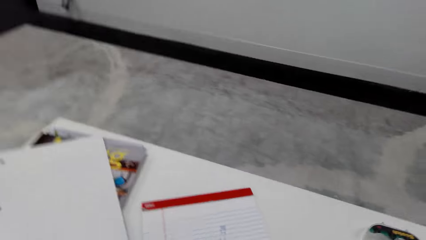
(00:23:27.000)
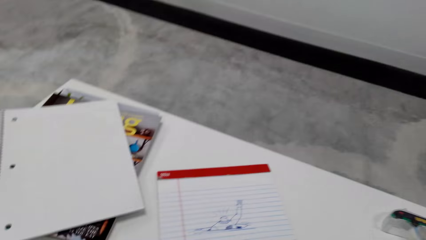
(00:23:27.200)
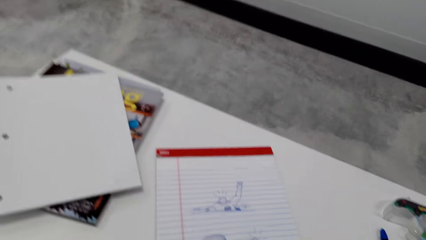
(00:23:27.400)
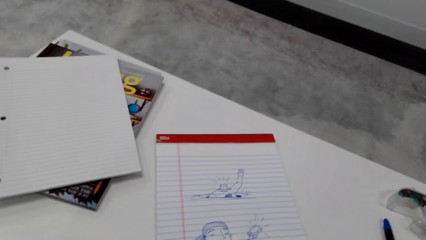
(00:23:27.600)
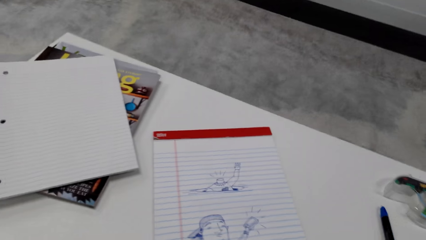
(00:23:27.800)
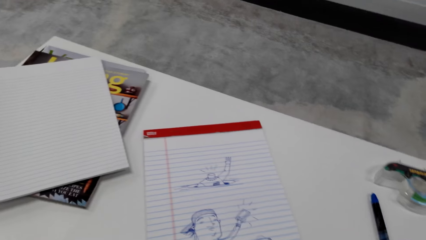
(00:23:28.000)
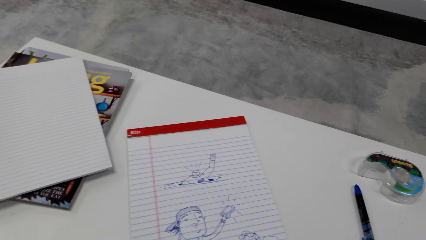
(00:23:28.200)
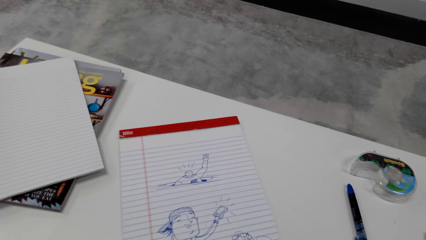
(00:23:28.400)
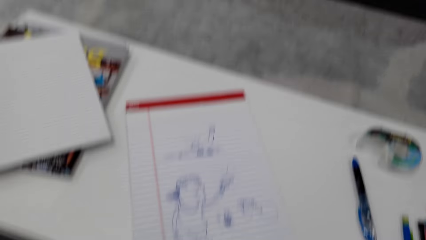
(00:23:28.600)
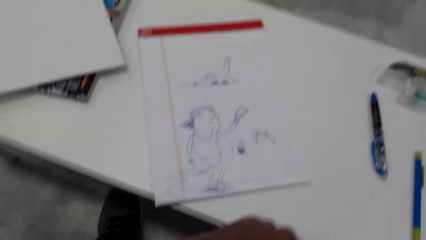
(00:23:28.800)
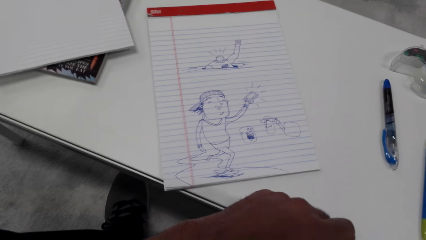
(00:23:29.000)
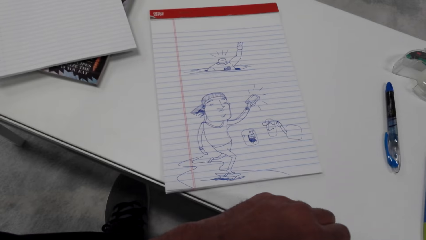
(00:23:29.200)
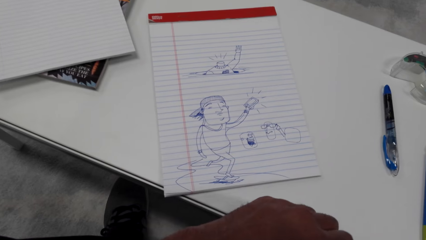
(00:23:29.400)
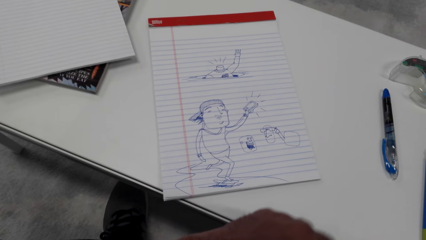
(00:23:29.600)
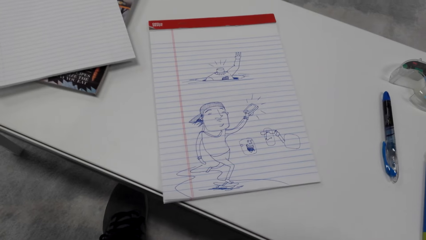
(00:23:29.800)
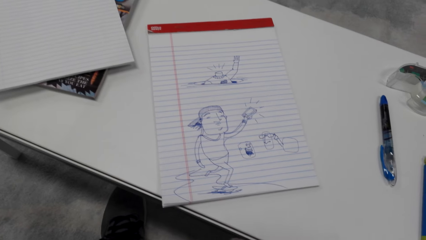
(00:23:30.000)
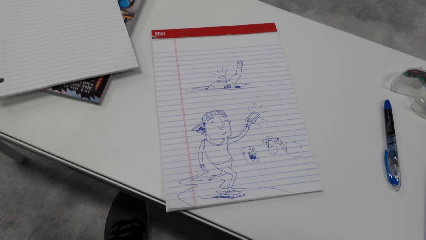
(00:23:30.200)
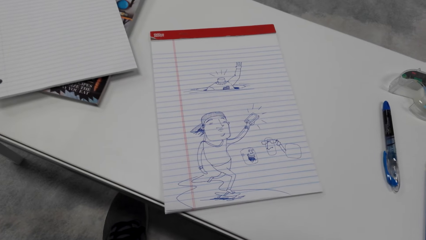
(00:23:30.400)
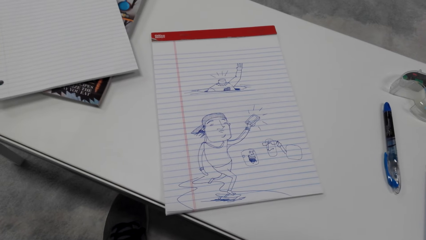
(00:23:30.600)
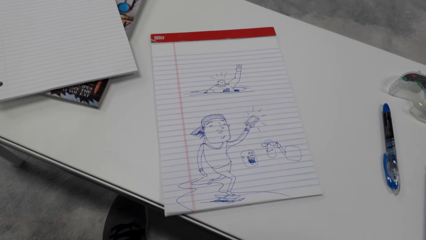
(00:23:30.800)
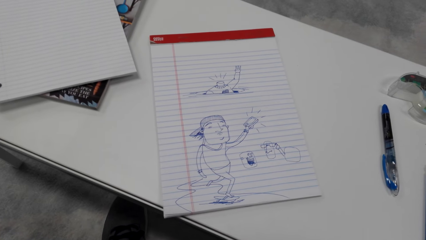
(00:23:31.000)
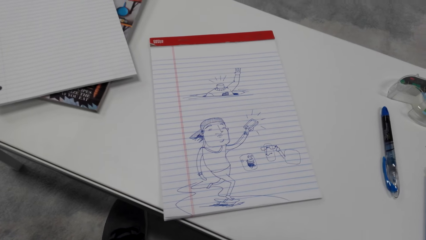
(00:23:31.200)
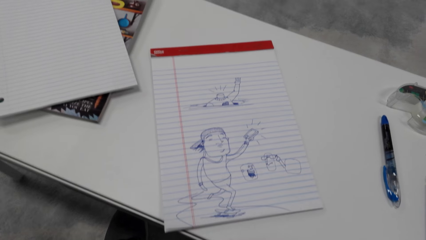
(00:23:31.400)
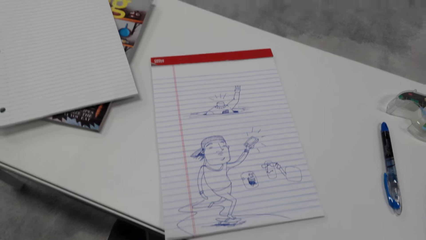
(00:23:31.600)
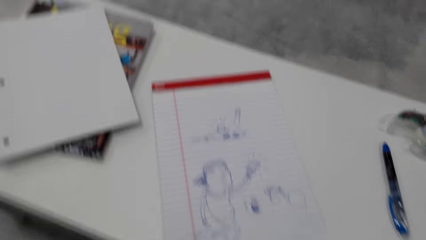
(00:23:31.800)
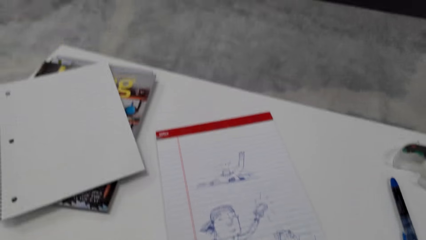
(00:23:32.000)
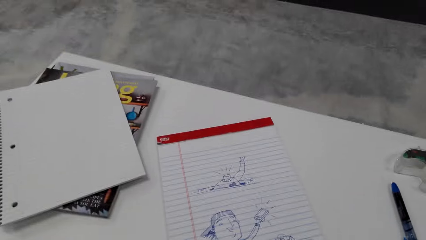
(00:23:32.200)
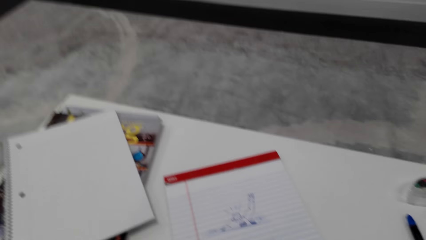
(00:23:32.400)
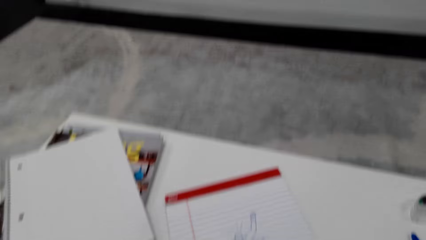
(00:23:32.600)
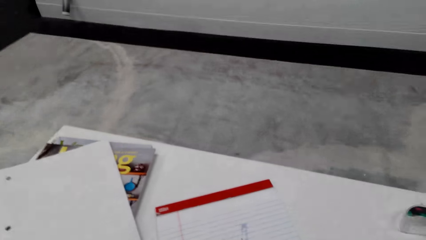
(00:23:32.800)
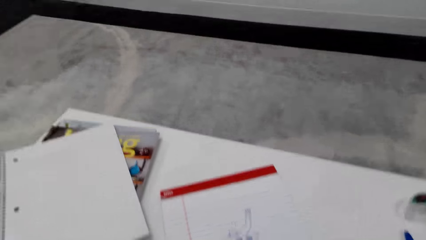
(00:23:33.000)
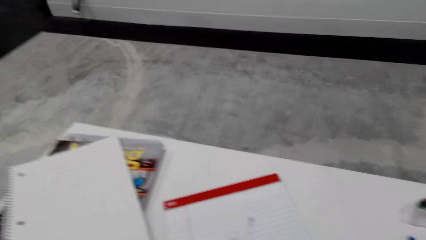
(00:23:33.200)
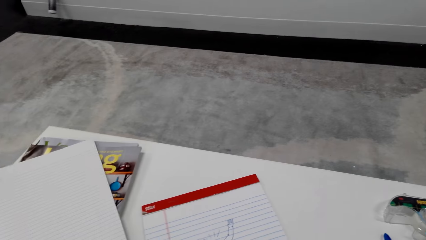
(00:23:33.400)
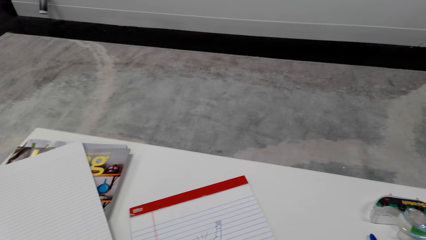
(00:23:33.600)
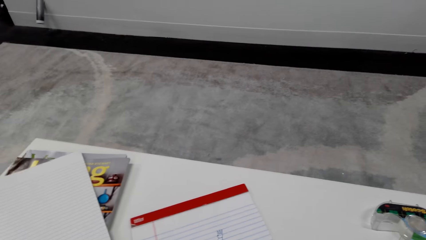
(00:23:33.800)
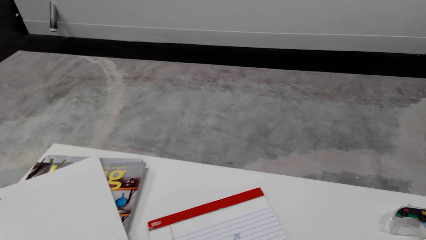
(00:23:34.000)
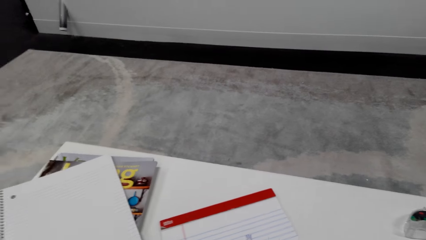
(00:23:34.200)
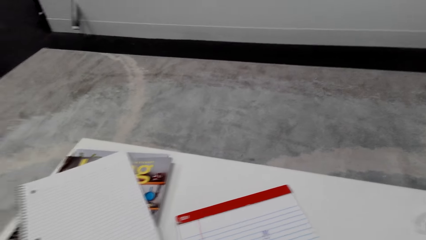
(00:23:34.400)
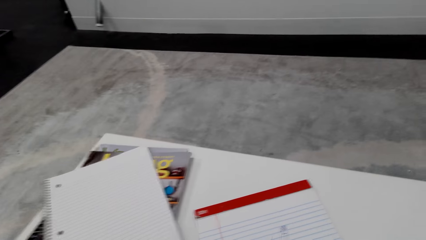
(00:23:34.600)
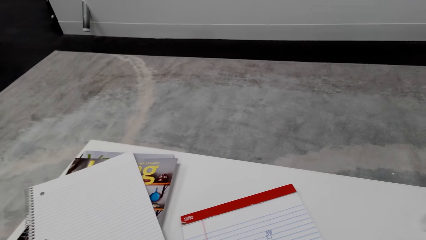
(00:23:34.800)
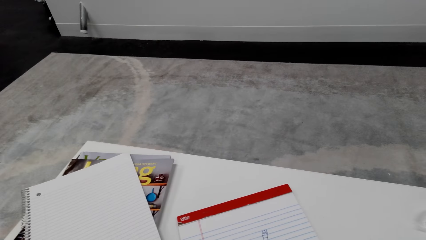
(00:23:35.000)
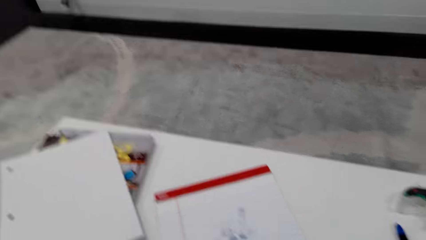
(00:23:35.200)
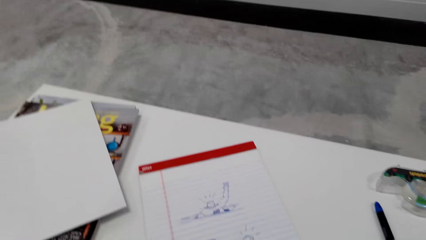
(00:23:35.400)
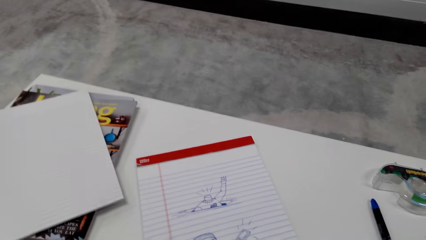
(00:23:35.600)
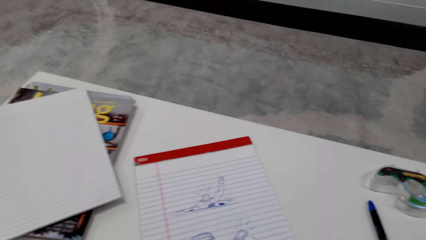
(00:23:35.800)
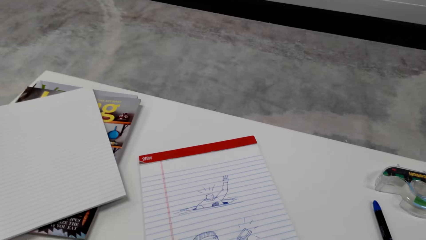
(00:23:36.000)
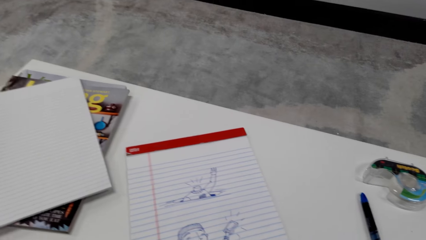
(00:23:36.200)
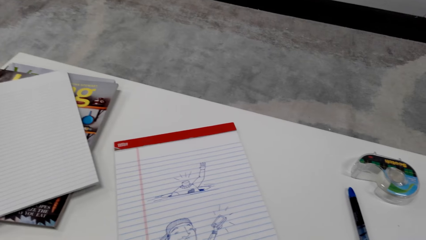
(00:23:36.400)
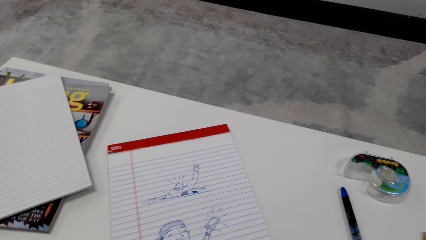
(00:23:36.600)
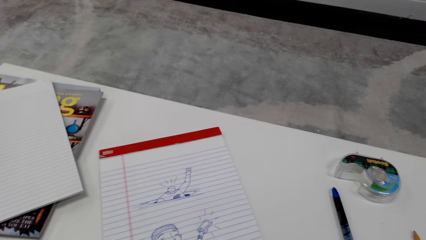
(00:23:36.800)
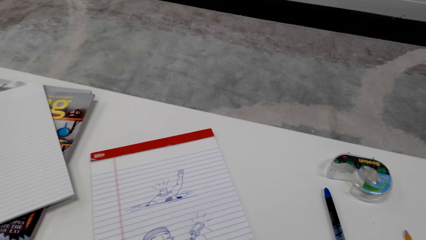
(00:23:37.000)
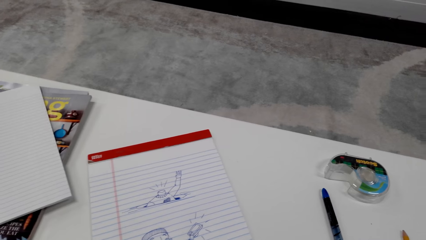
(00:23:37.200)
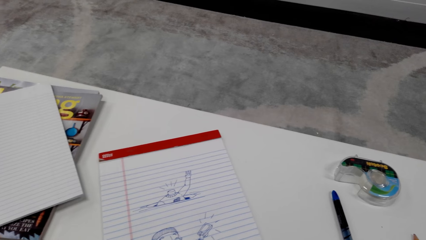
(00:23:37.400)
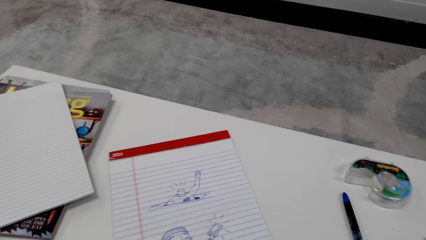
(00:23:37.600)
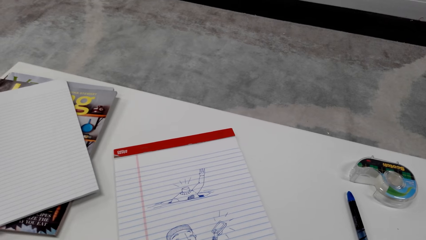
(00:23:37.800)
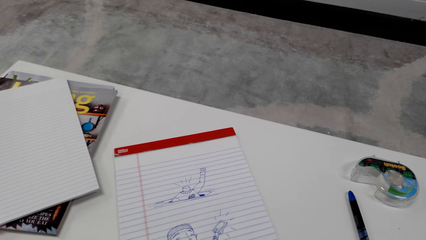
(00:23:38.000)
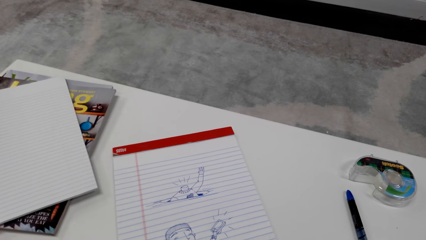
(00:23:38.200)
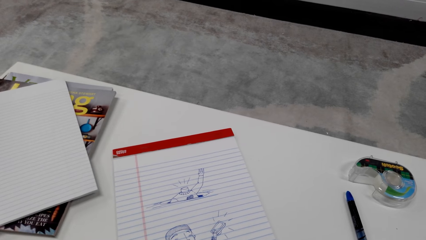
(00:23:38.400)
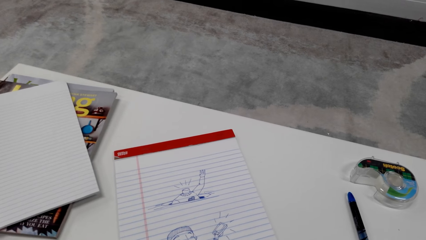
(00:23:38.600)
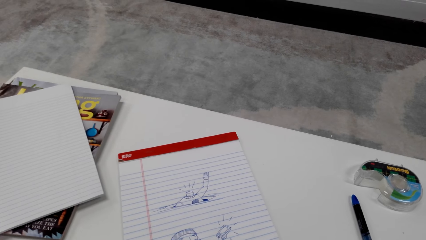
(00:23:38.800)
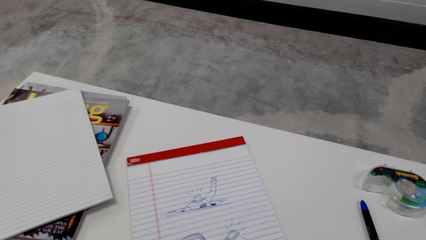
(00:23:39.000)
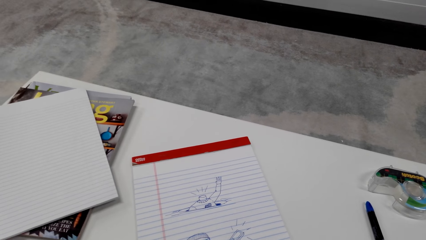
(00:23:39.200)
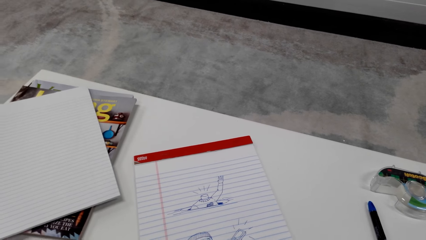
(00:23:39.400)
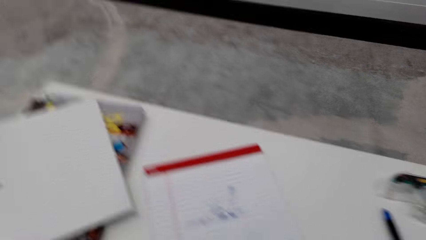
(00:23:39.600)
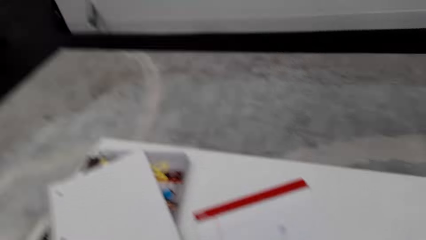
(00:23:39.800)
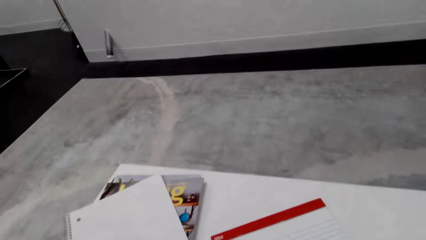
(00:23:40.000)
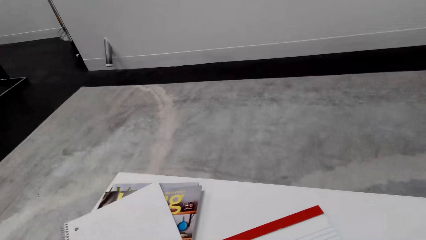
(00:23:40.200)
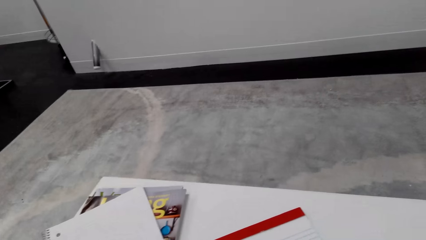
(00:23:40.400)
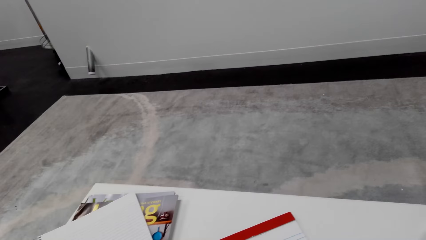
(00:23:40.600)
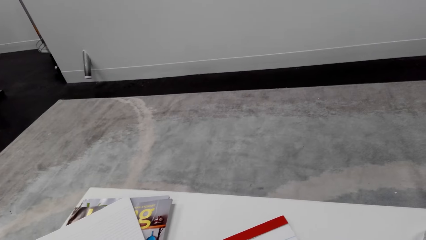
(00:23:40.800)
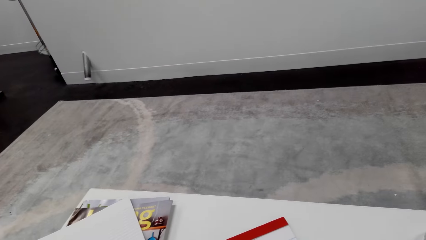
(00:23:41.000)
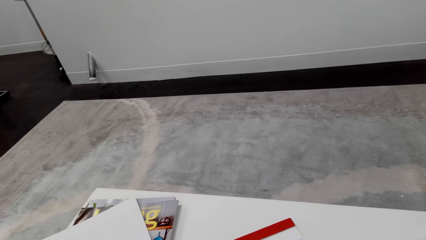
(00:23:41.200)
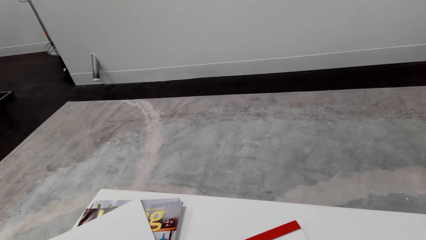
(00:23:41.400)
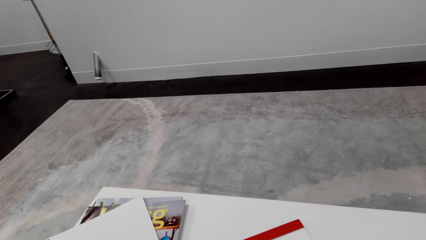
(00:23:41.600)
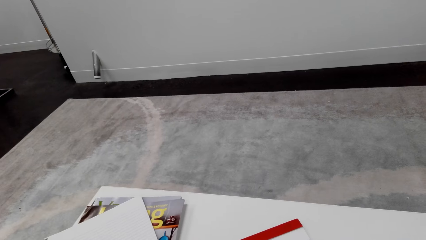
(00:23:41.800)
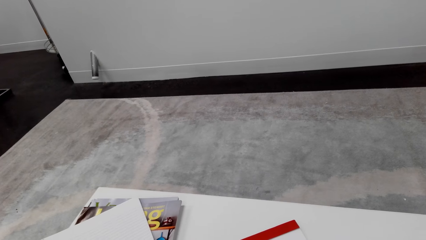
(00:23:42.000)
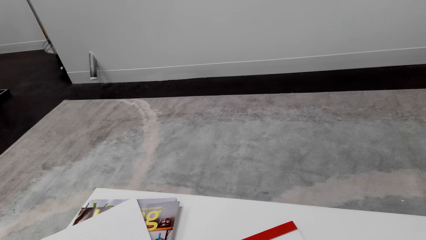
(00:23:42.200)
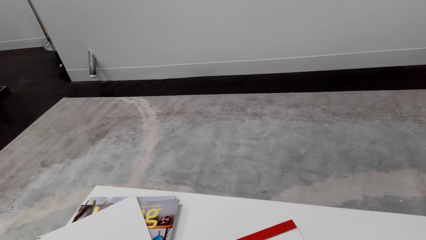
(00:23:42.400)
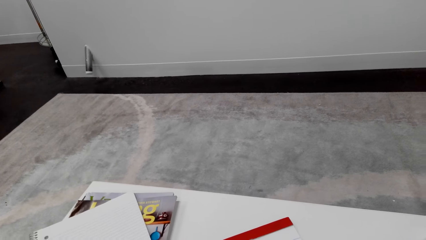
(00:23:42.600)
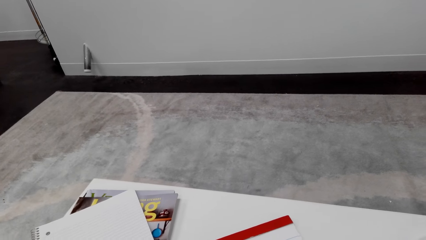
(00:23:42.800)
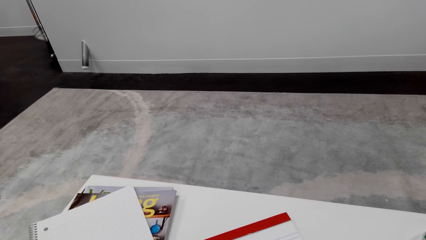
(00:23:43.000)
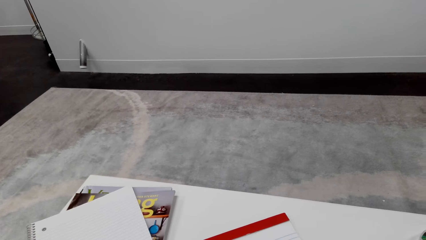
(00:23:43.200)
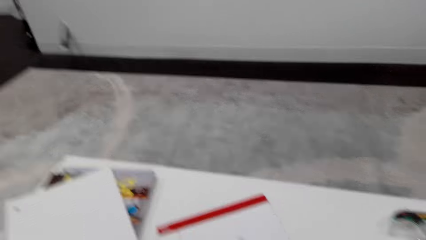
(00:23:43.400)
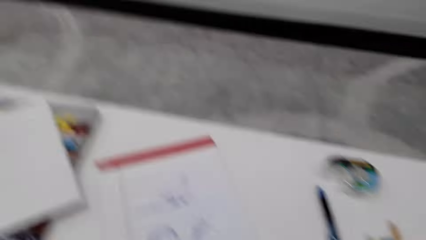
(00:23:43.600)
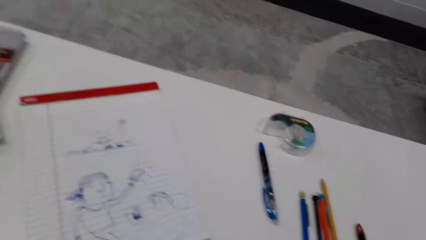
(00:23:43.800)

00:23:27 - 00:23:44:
The camera wearer looks at the table. A woman talks to the camera wearer. The camera wearer looks at the hand. They move the hand. They look at the drawing on the book. They talk to the woman. They look at the floor.
